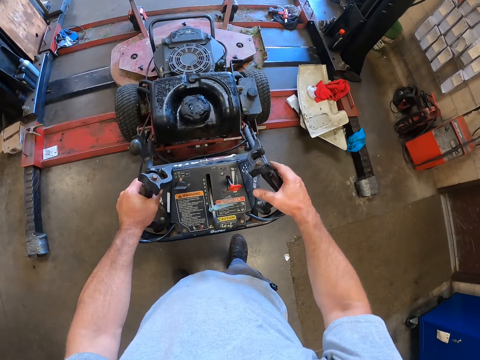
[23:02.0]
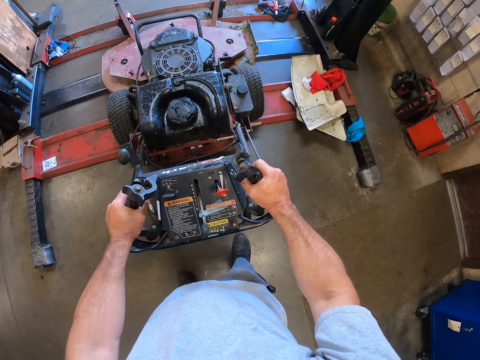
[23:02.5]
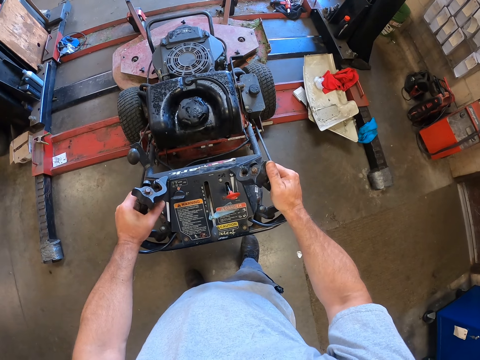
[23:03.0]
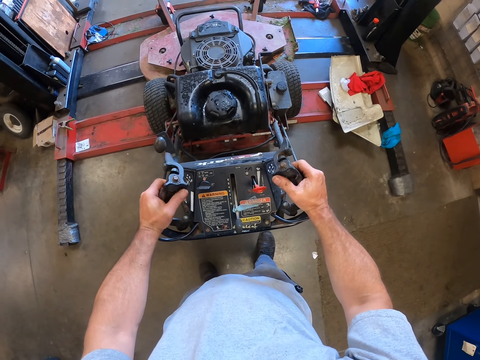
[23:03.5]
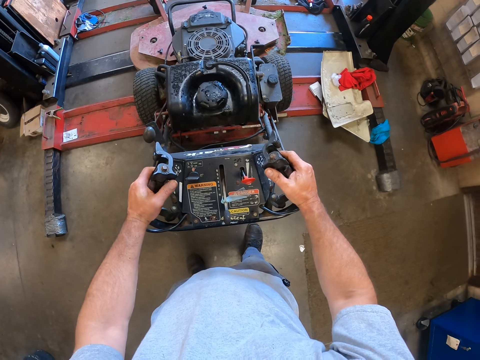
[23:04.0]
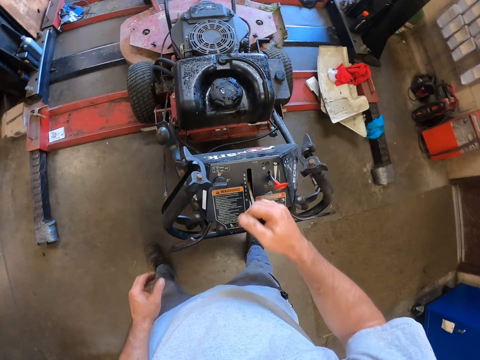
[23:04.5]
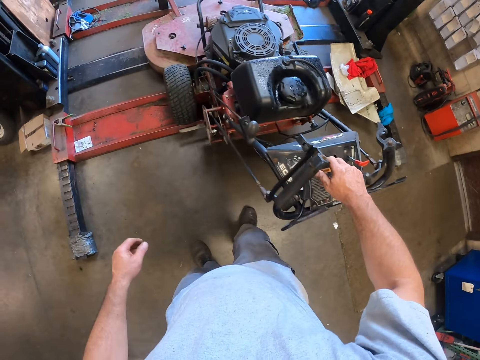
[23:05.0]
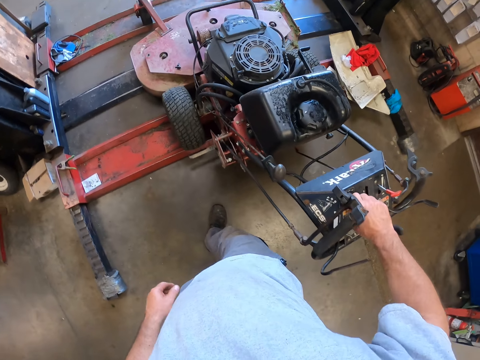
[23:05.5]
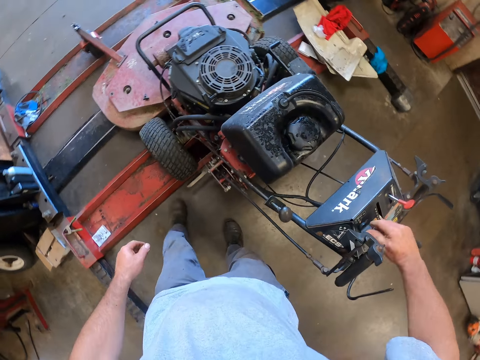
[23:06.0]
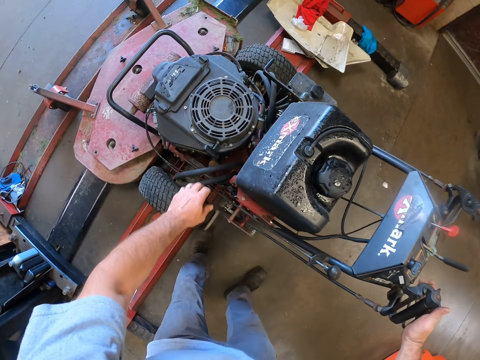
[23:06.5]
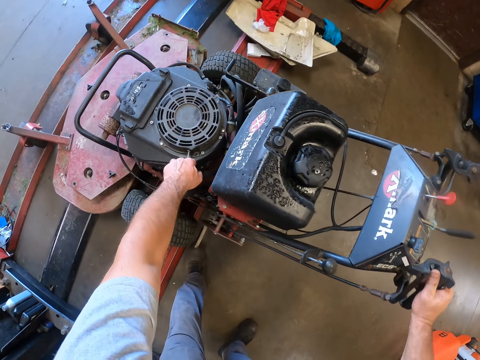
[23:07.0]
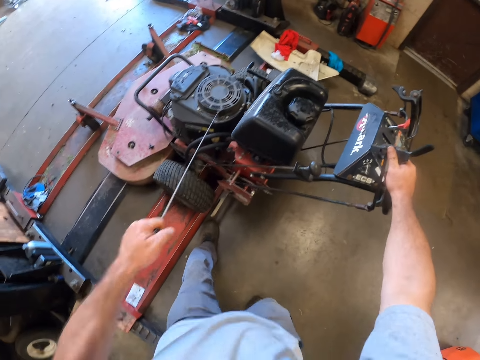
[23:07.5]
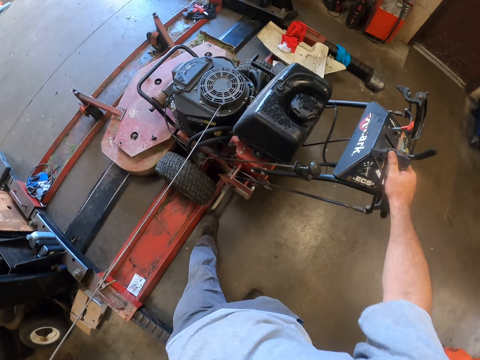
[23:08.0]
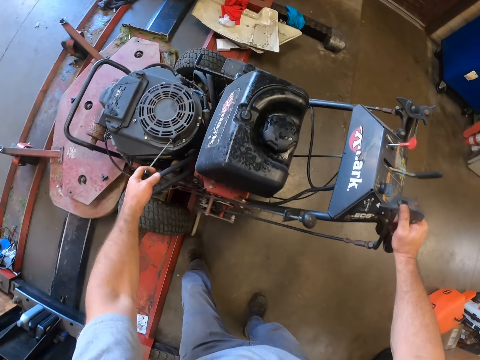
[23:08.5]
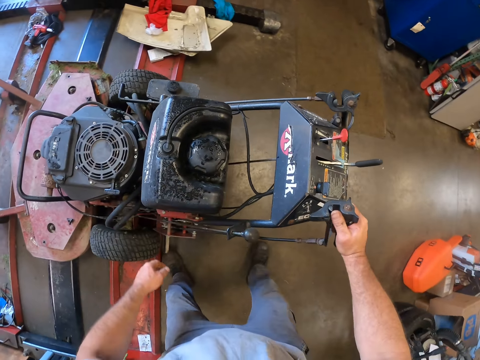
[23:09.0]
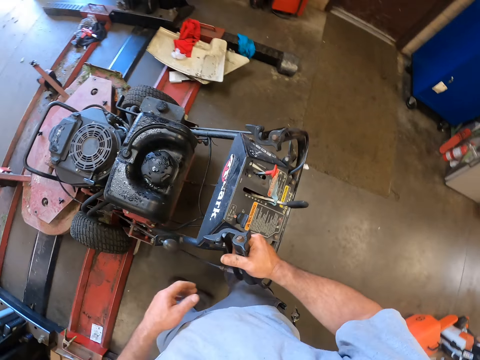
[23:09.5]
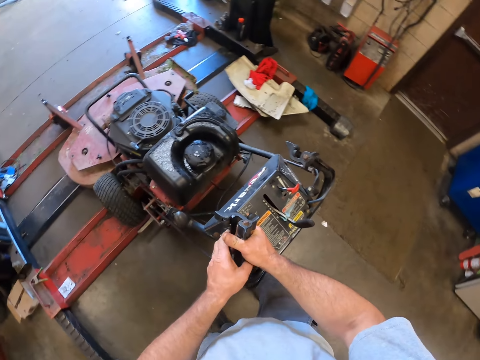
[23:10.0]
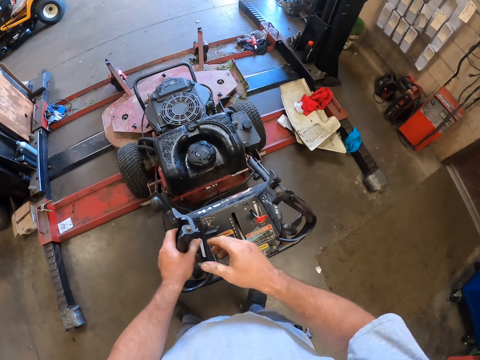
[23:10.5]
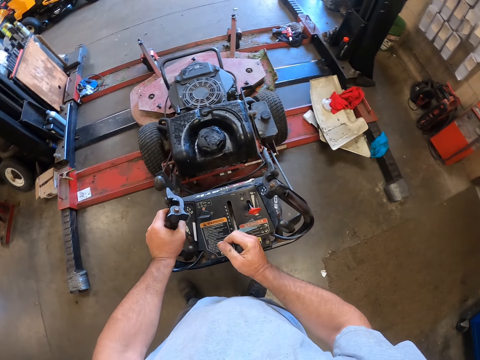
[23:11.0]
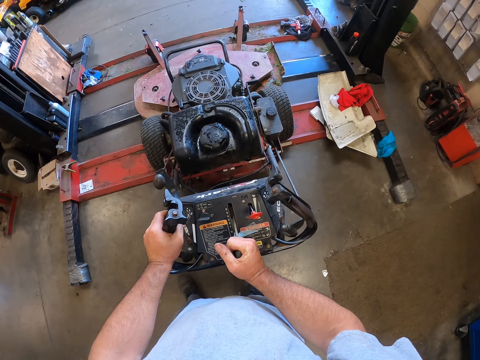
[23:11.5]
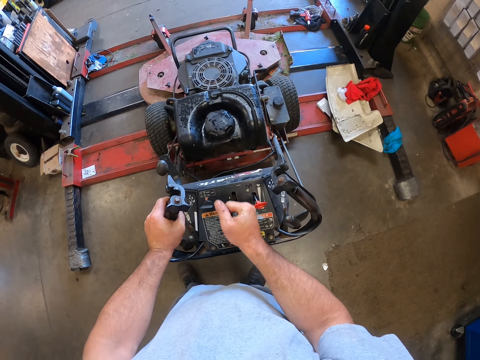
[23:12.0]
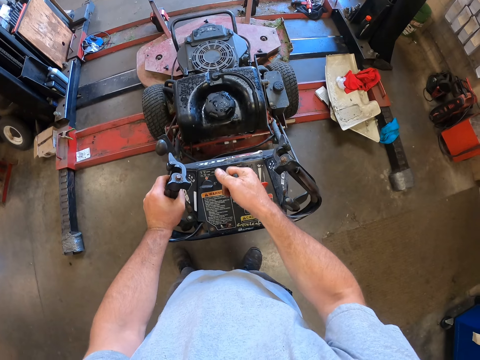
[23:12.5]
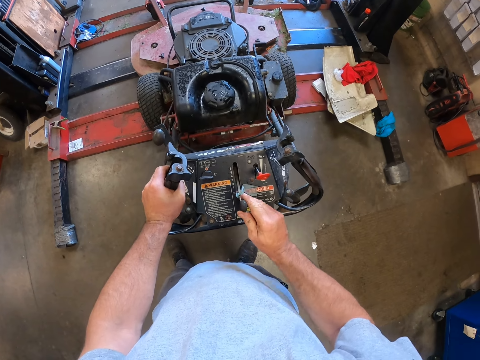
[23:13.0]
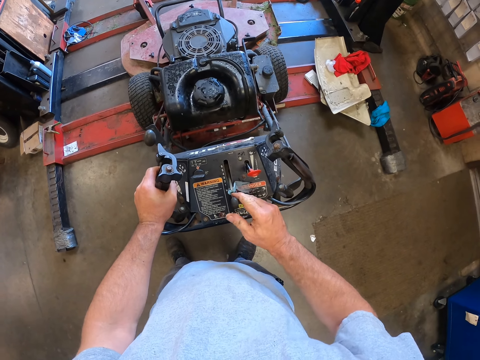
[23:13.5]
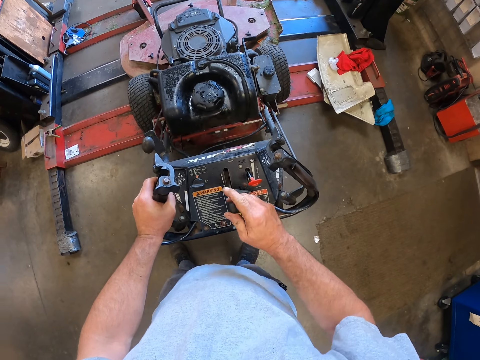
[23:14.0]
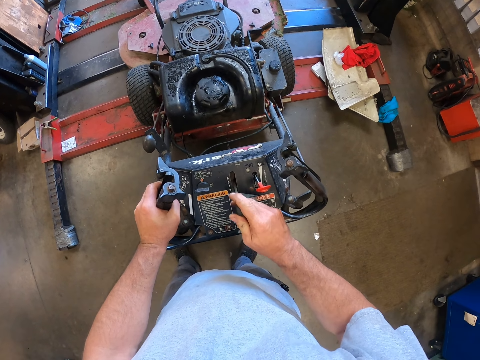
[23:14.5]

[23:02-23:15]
The camera wearer walks in the workshop. He pushes a switch on the machine. He pulls the lawn mower starter cord. He turns a switch on the machine. He holds a handle of the machine with his right hand. He holds the handle with his left hand. He operates the lawn mower. He pushes a switch in the machine with his right hand.

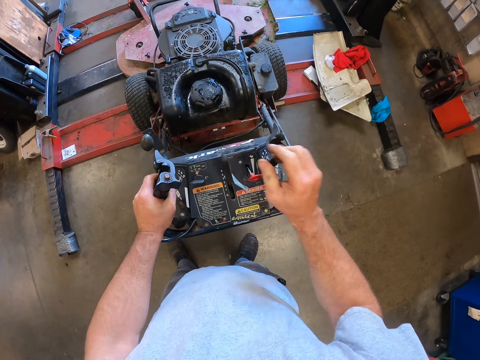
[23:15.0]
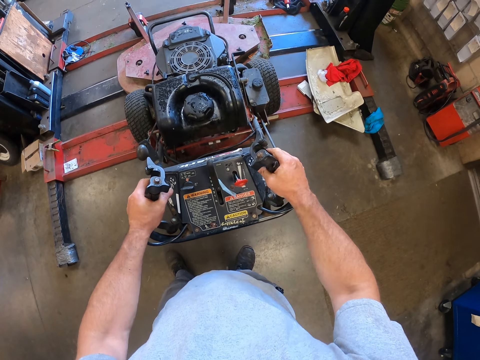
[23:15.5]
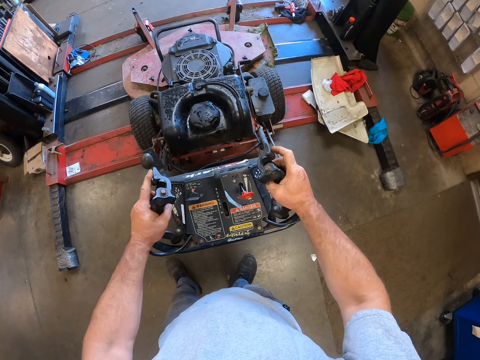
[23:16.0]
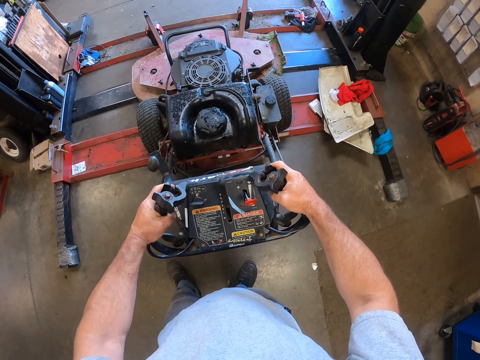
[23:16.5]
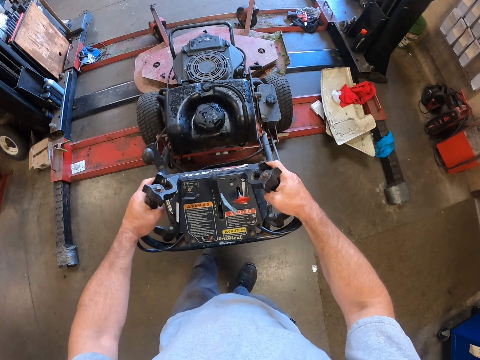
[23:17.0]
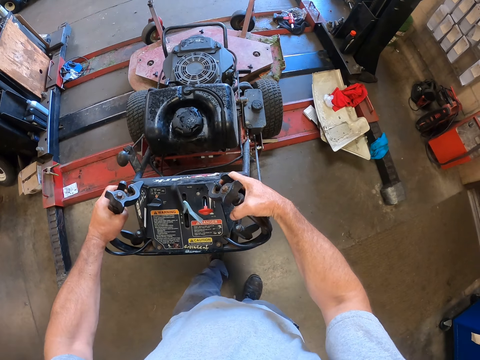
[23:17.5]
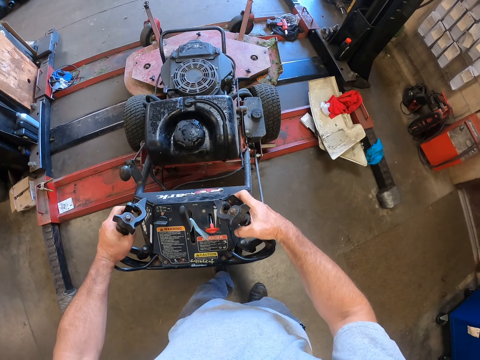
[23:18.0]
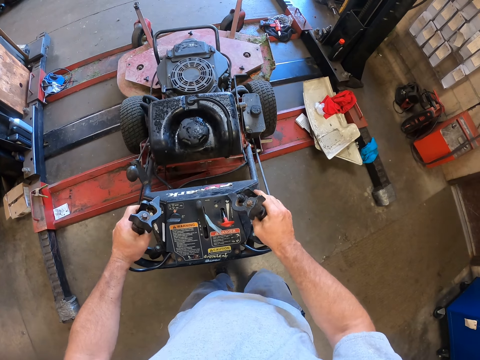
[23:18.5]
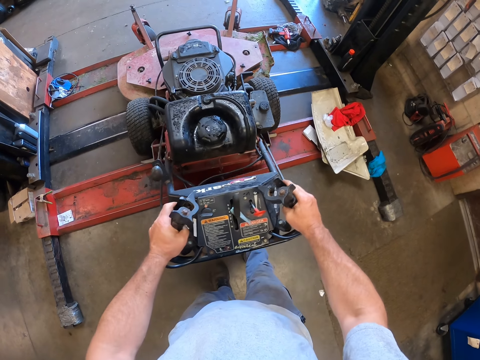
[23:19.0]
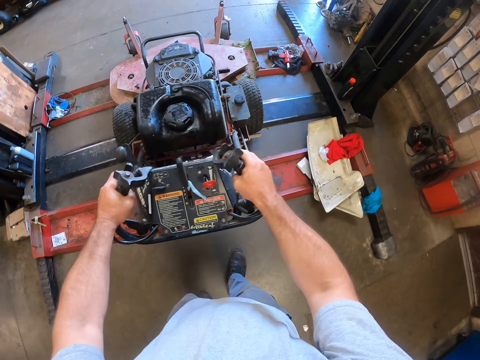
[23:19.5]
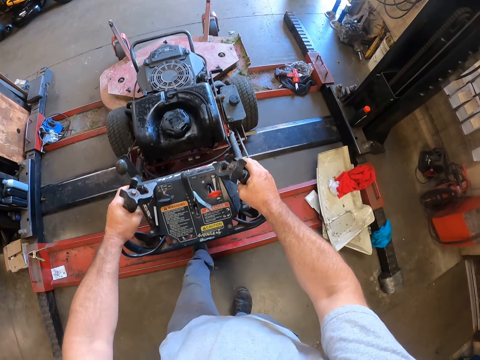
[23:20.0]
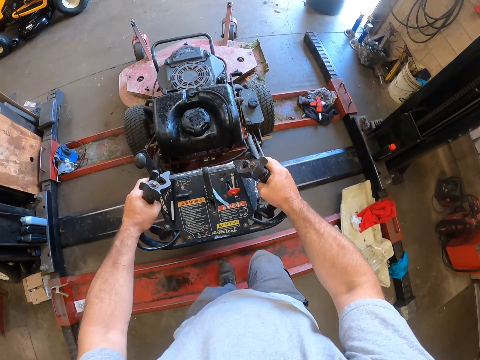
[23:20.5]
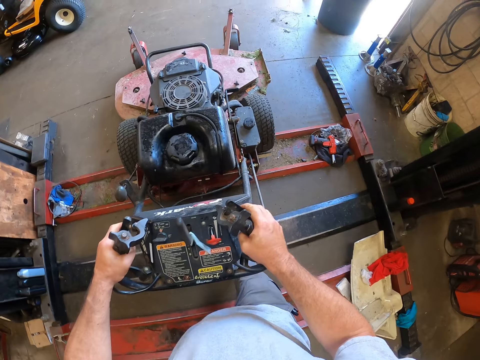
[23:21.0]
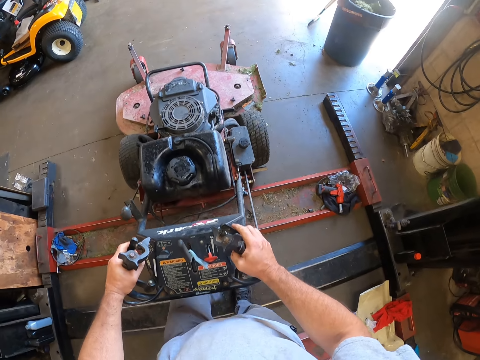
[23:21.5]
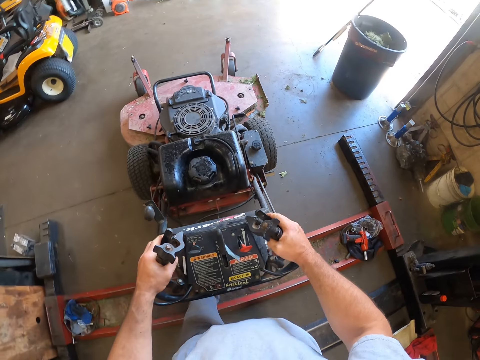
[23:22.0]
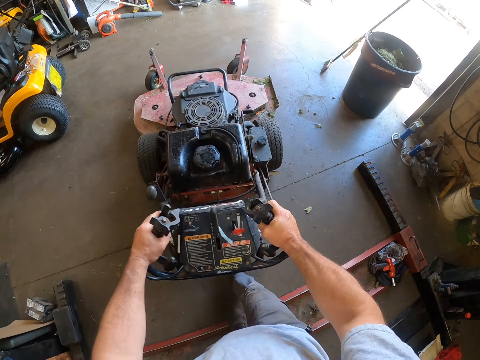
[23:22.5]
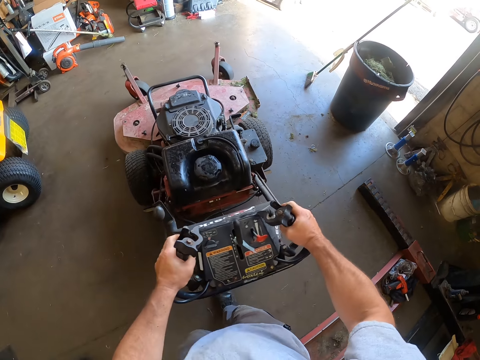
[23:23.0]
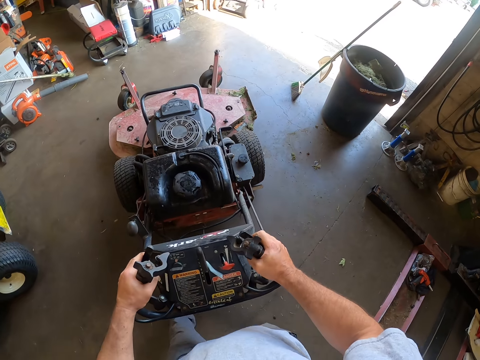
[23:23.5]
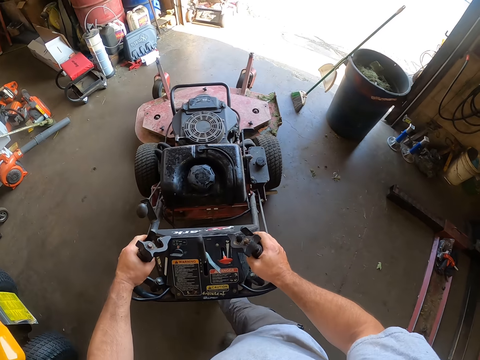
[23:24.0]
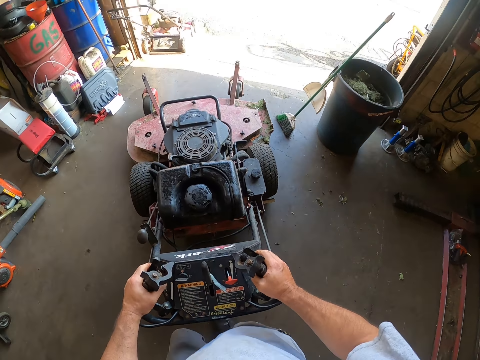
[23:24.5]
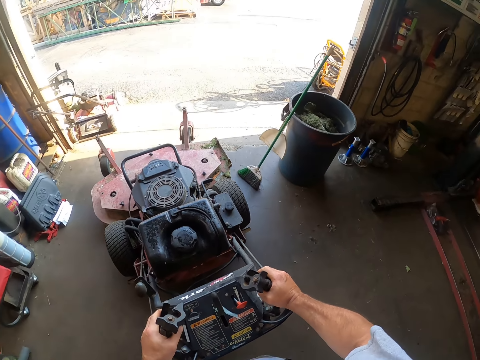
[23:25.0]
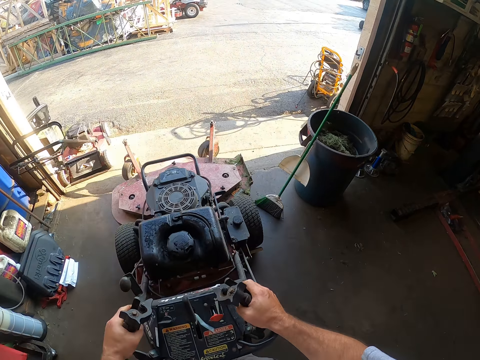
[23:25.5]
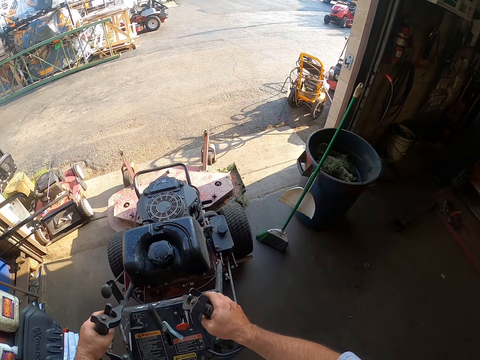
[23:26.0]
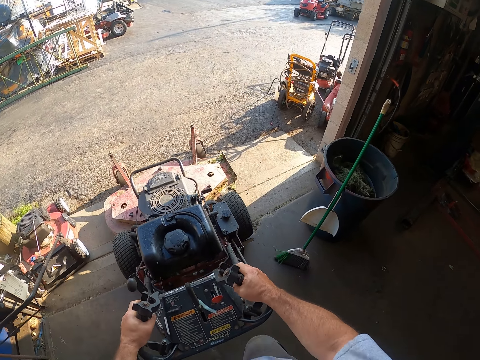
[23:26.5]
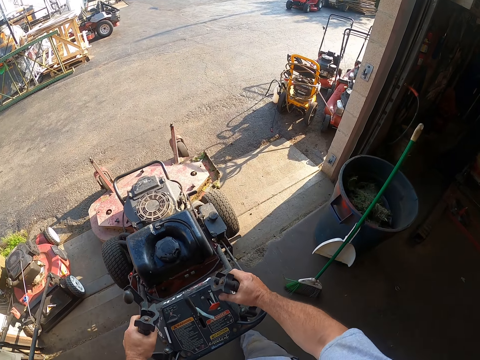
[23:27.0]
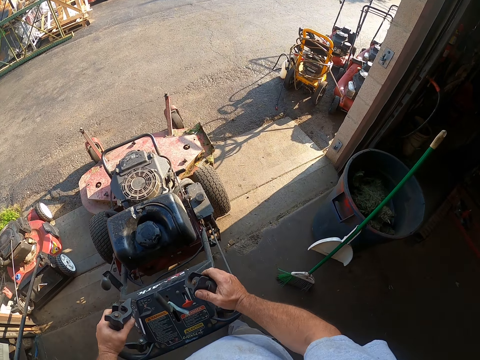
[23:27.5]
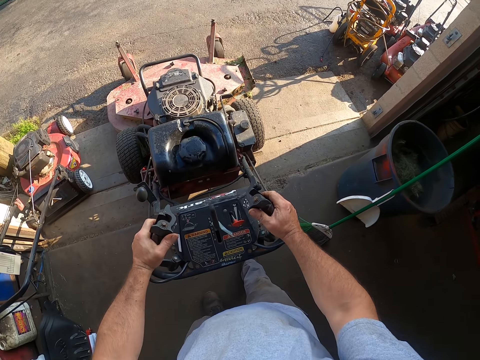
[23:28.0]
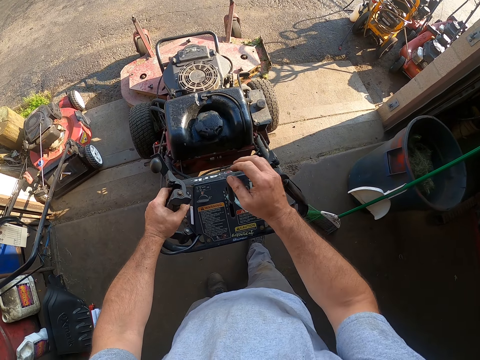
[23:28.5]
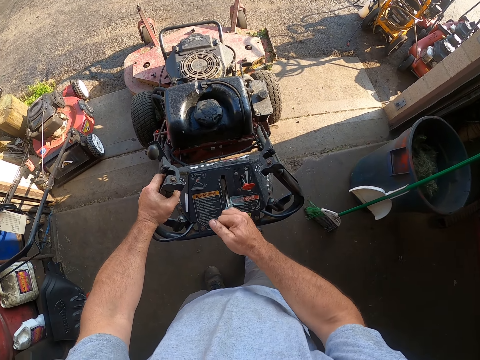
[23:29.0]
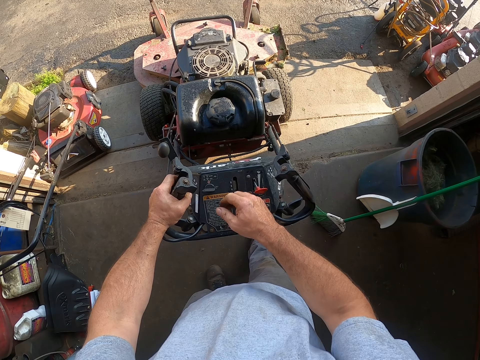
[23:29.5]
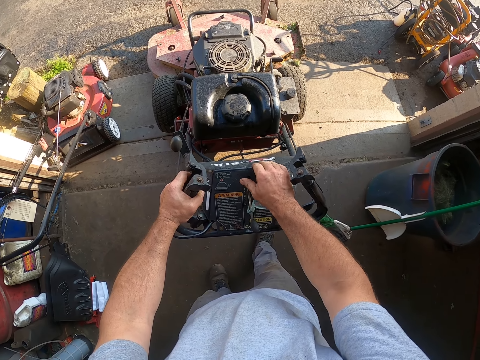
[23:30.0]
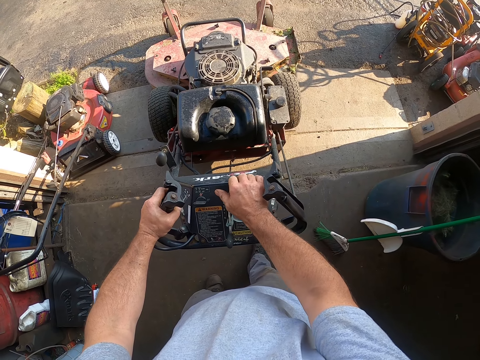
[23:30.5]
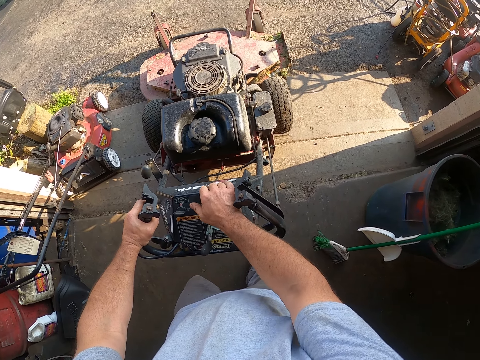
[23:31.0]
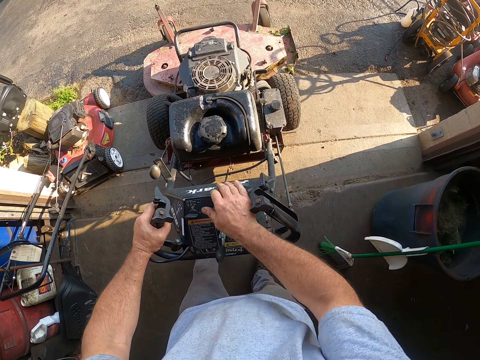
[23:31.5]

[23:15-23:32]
The camera wearer holds the handles of the machine with both hands. They press some buttons in the machine with both hands. They walk in the workshop. They drive the machine off the lift stand. They stop. They drive the machine outside the workshop. They push the switch on the machine.
